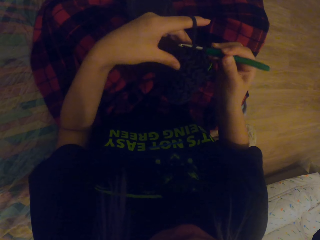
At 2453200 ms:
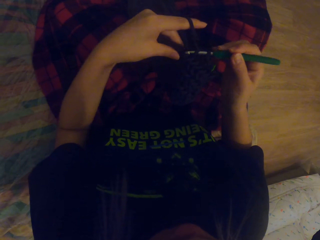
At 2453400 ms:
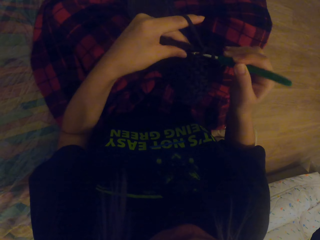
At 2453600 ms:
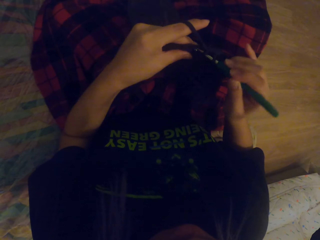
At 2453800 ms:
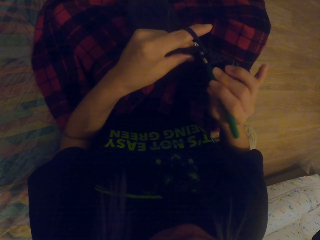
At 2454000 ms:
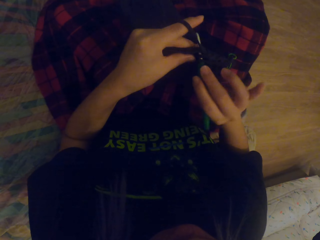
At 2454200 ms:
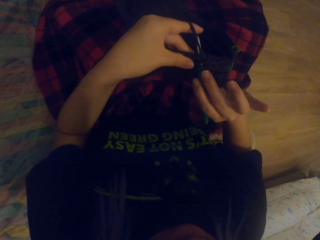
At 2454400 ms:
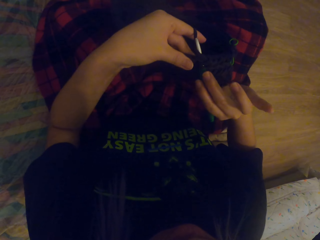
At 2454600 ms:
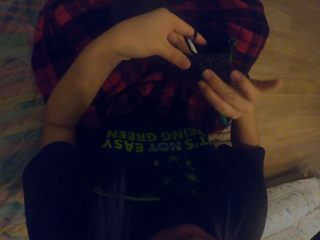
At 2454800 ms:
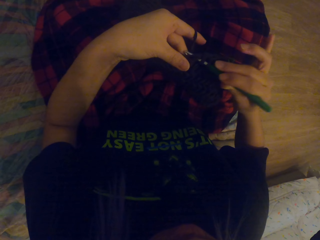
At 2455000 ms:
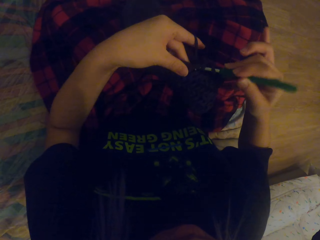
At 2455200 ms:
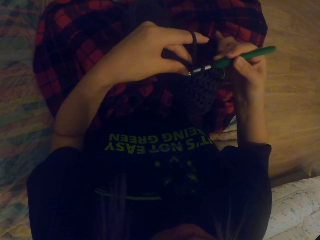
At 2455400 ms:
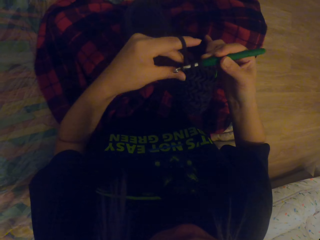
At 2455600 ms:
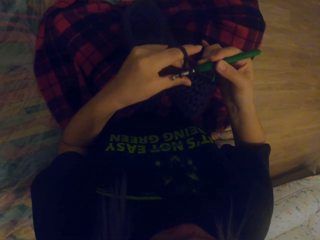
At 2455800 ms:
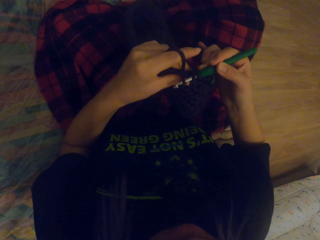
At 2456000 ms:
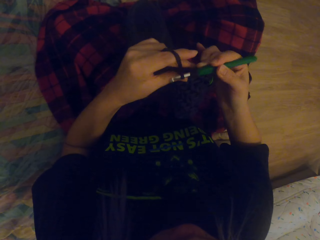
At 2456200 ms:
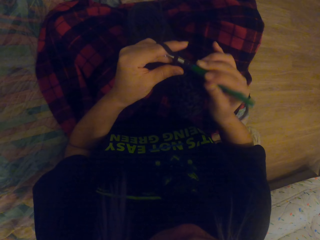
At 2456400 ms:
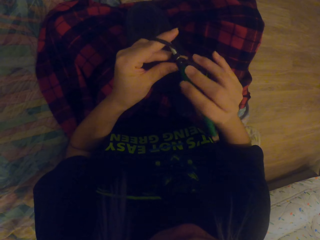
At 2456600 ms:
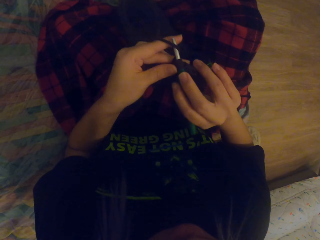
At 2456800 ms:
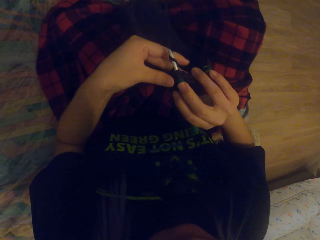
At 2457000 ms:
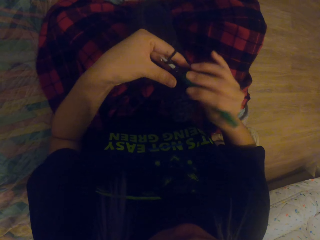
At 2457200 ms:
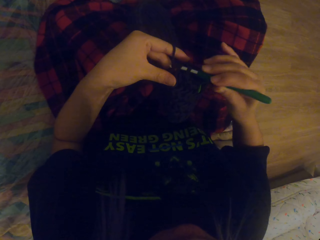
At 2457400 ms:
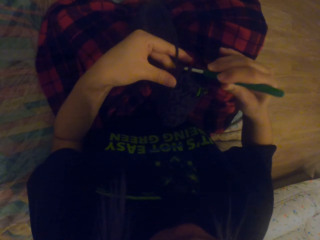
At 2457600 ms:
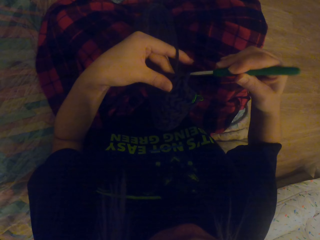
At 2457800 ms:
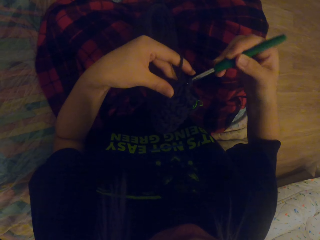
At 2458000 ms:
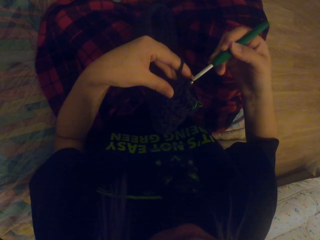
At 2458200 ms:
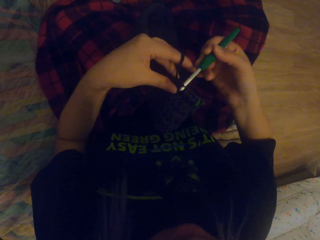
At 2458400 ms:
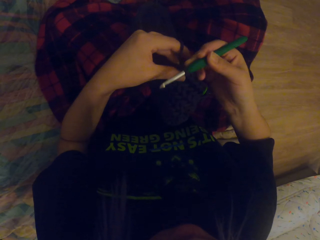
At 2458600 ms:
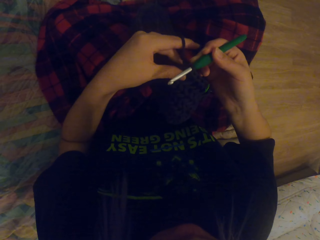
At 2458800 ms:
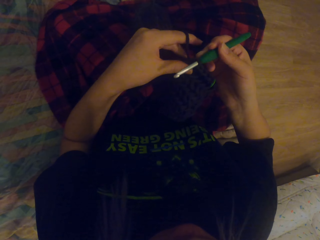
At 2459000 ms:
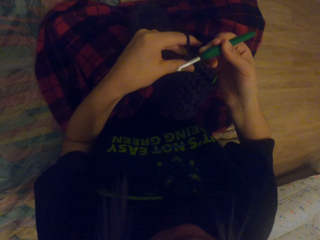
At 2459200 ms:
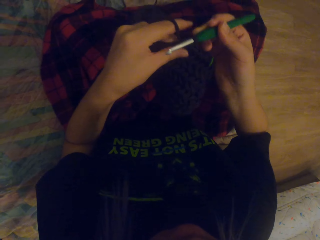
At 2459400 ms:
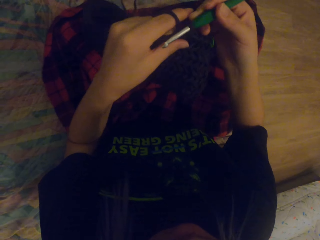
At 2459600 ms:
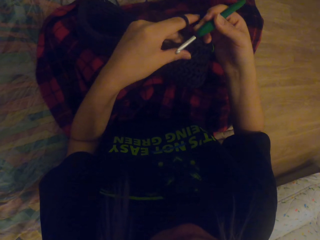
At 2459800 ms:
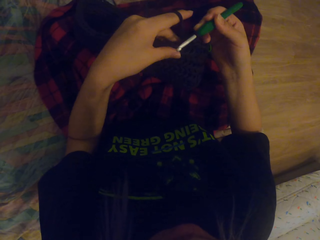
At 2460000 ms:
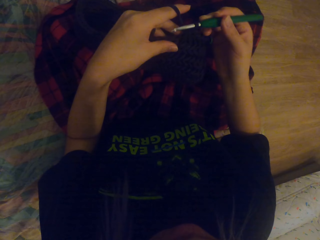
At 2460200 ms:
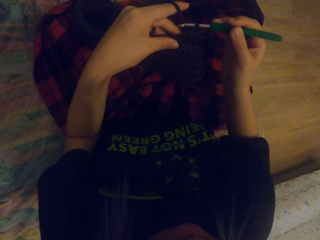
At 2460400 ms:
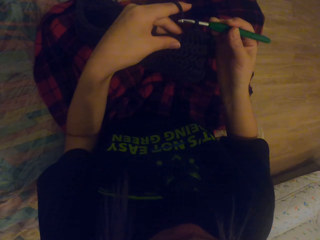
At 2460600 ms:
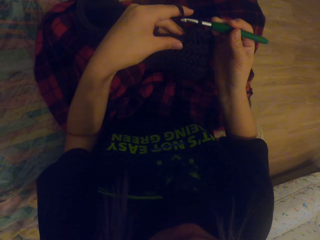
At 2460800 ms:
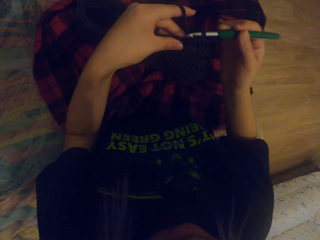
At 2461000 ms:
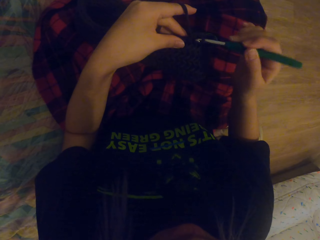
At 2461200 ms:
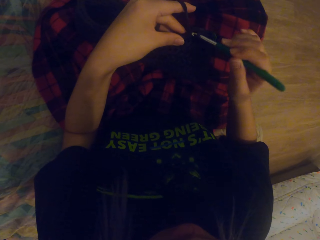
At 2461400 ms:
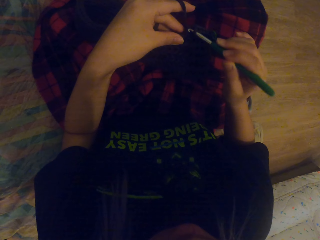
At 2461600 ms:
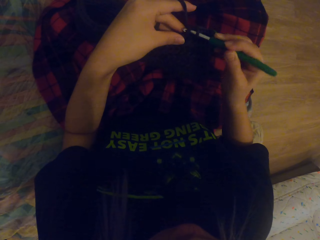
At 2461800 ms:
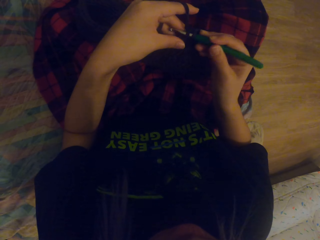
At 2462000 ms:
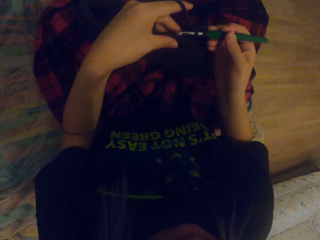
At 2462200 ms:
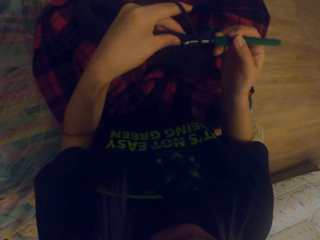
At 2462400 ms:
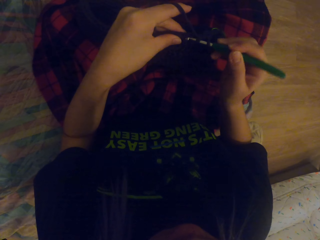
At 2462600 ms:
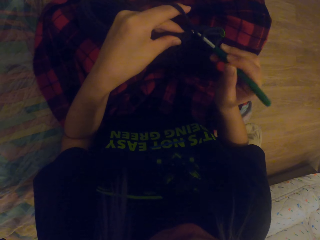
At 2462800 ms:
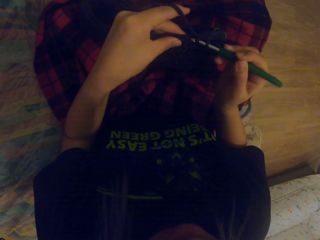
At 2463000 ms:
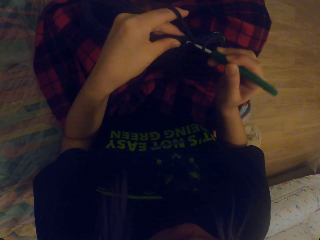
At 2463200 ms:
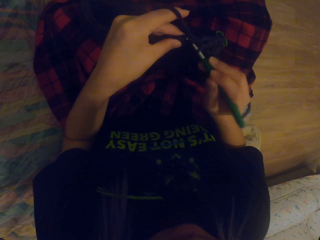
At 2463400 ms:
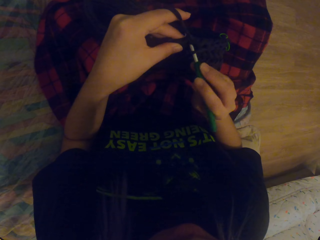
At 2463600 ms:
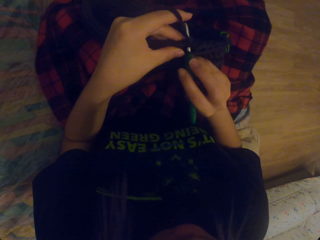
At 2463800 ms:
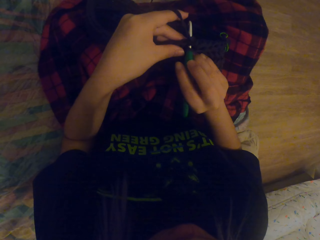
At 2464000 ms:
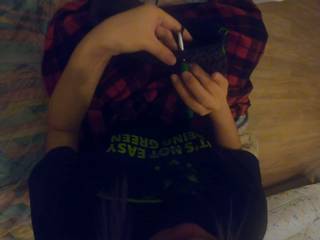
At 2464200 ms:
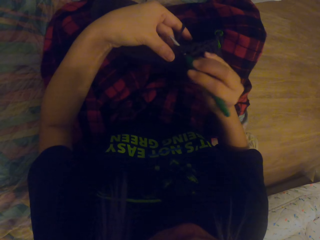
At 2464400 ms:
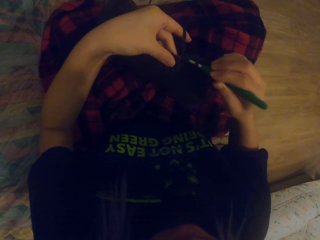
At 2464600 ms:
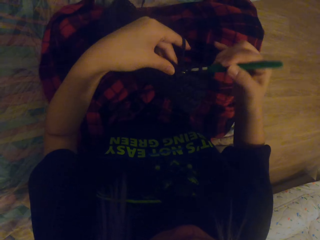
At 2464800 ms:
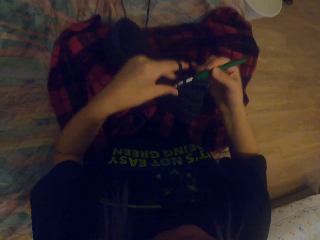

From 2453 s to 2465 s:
The camera wearer crochets the thread. They pull out the thread and lift up the thread. They crochet the thread.

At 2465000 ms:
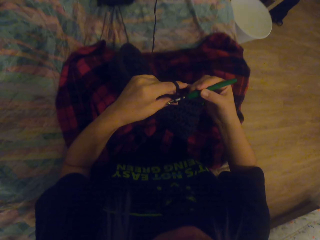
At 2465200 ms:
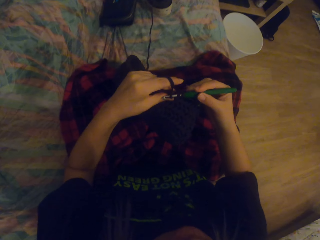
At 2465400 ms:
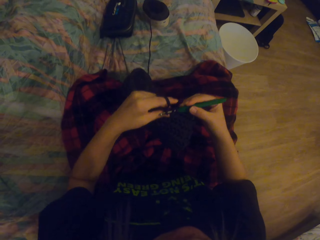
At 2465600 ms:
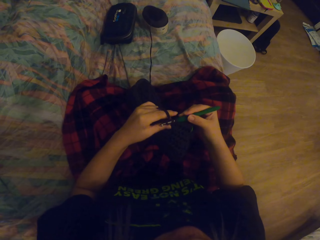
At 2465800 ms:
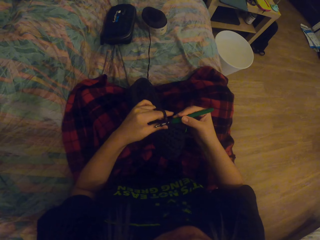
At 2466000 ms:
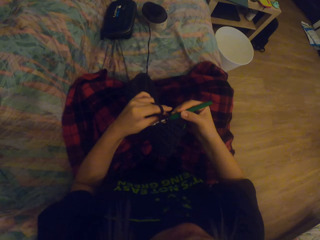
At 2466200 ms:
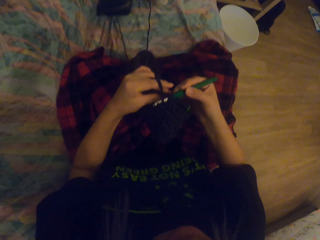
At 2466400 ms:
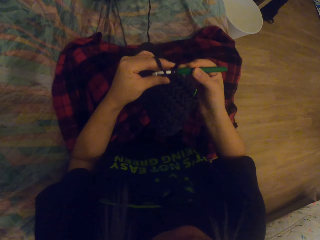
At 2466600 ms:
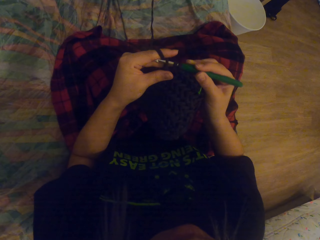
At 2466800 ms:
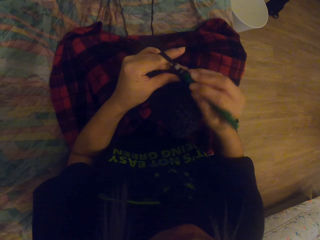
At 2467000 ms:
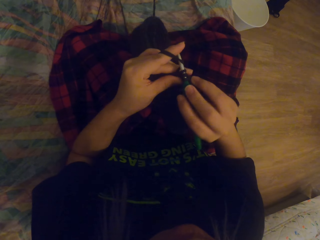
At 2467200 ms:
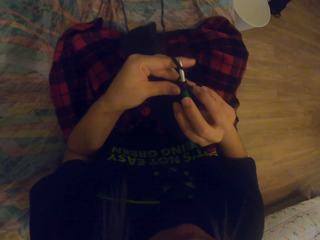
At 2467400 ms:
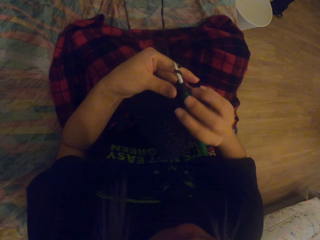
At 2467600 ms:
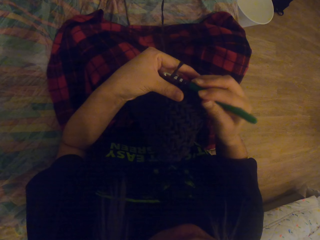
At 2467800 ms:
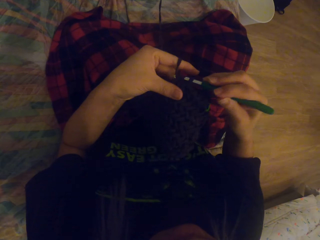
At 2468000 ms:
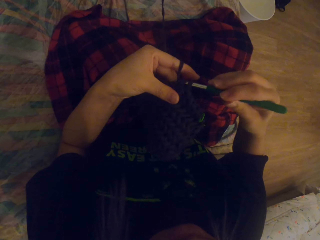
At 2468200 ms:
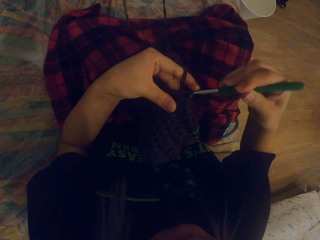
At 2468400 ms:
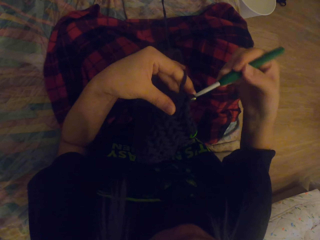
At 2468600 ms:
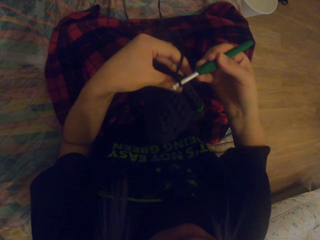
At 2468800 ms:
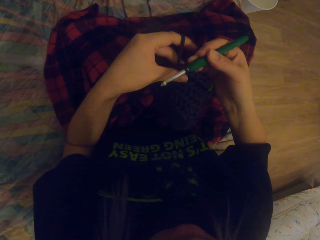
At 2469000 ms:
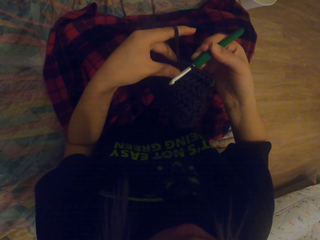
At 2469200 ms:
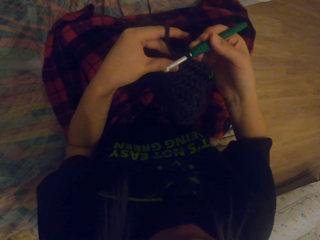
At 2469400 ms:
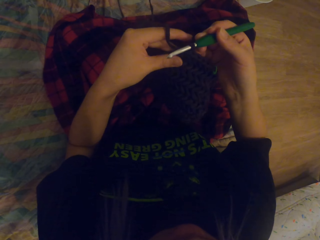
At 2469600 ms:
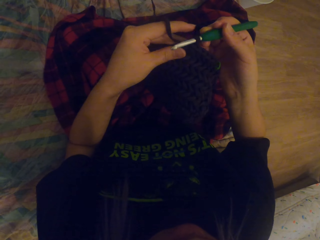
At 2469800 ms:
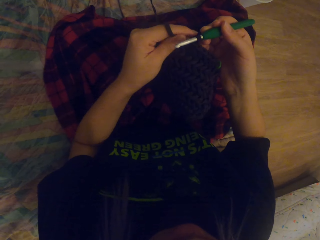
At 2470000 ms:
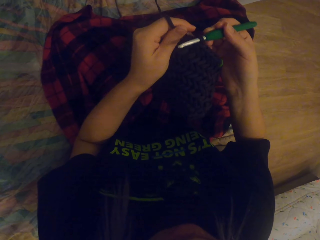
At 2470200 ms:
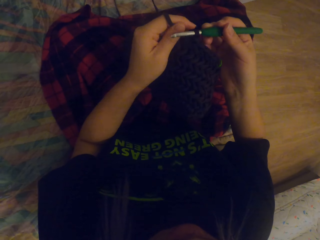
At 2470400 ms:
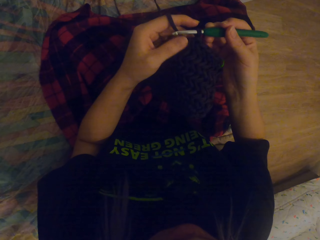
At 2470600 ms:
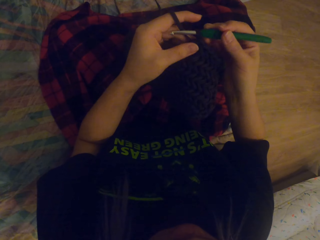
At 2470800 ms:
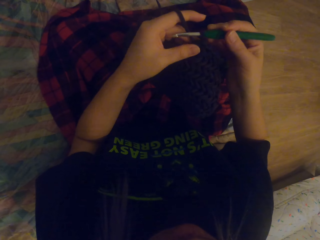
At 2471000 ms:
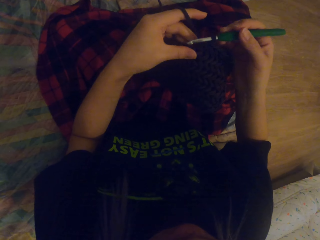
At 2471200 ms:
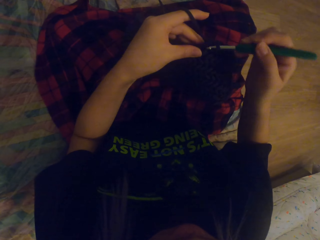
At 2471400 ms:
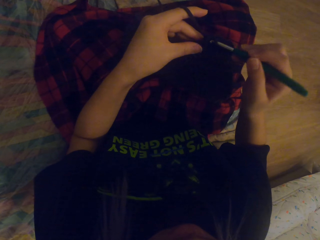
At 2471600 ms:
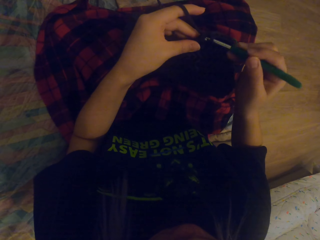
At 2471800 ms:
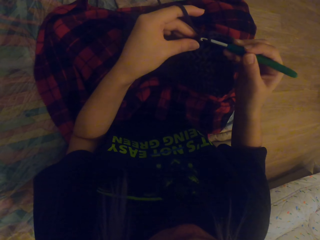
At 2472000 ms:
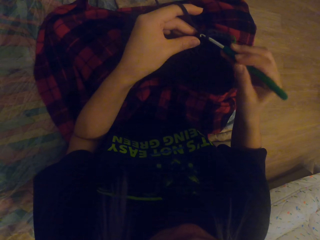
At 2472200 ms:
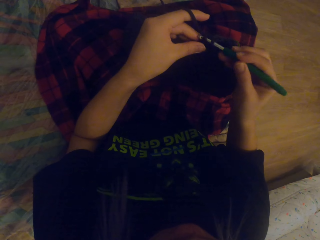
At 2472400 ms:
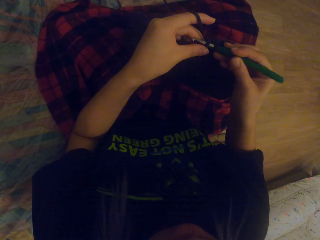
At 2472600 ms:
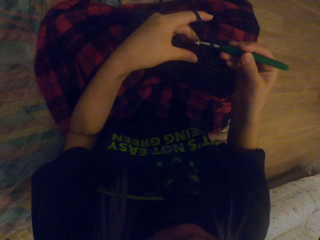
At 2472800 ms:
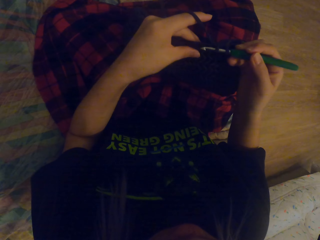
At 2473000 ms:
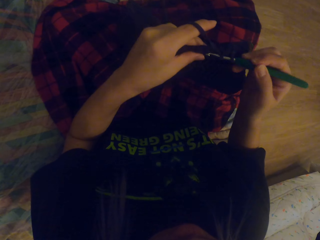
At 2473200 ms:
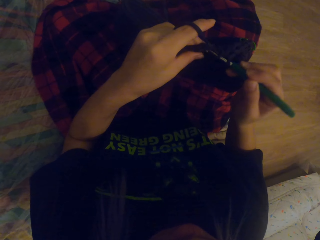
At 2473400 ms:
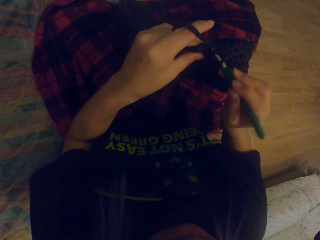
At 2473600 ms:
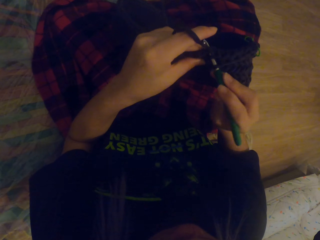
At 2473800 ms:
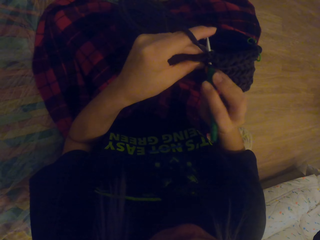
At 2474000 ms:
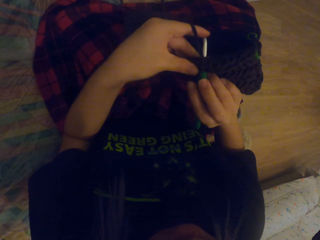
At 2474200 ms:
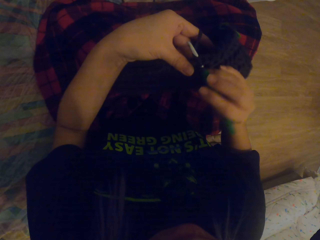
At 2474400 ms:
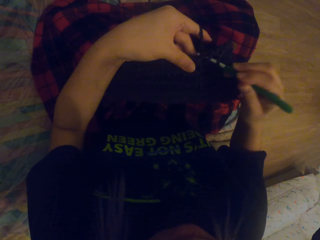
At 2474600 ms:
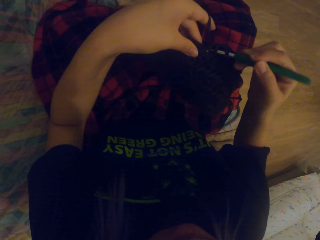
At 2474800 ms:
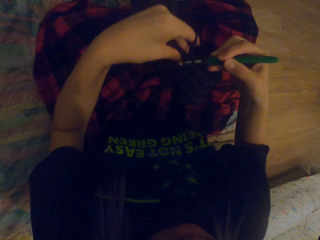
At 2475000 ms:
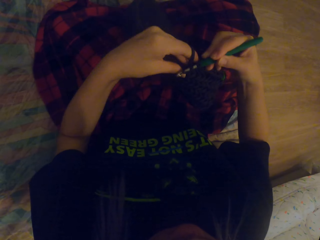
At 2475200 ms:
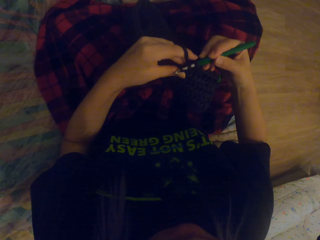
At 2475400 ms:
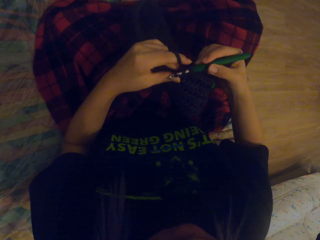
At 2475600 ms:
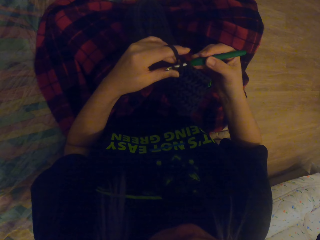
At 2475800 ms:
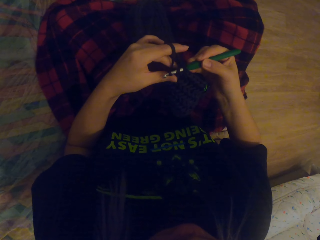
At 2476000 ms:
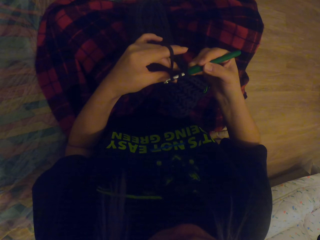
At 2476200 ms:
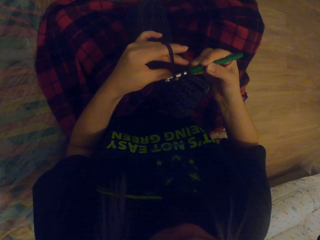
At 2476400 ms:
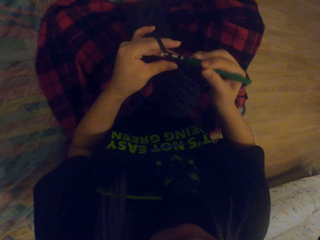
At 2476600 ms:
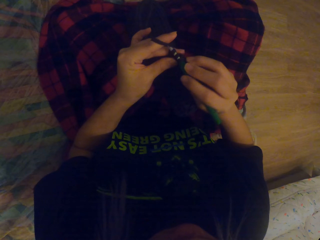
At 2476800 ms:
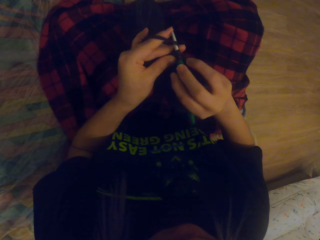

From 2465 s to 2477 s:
The camera wearer lifts up the thread. They crochet the thread. They pull out the thread. They crochet the thread.
